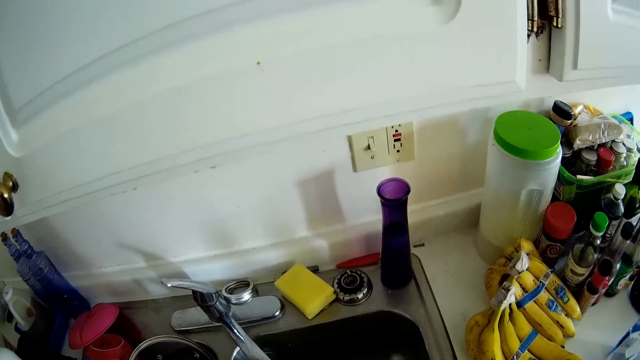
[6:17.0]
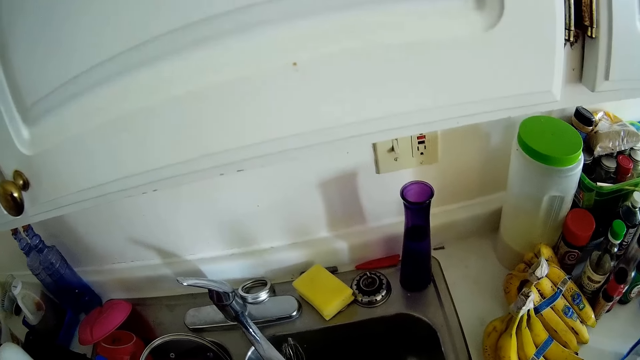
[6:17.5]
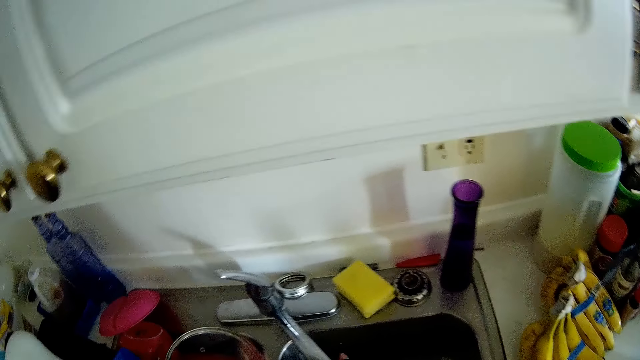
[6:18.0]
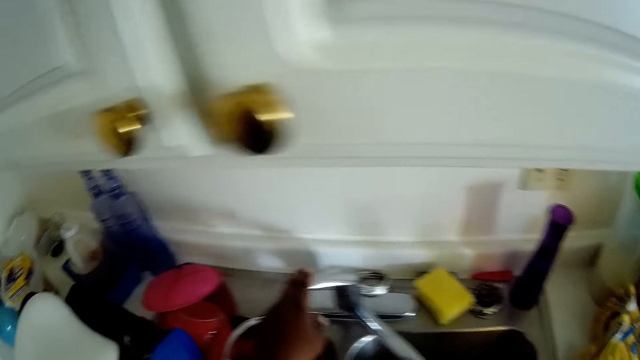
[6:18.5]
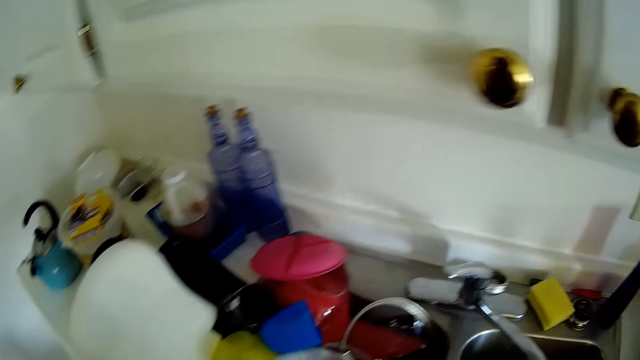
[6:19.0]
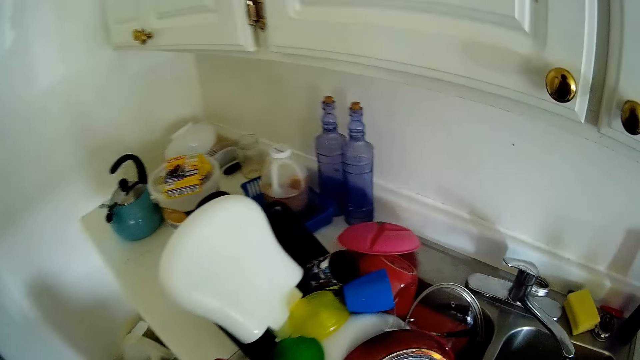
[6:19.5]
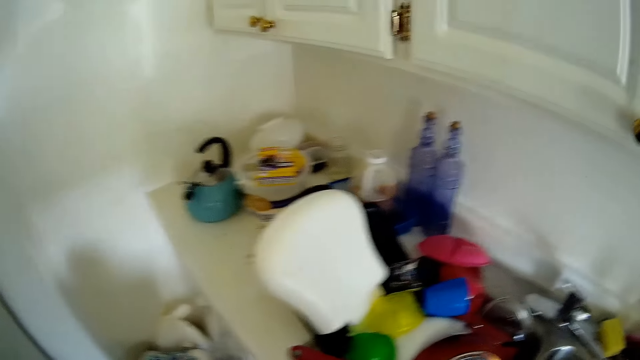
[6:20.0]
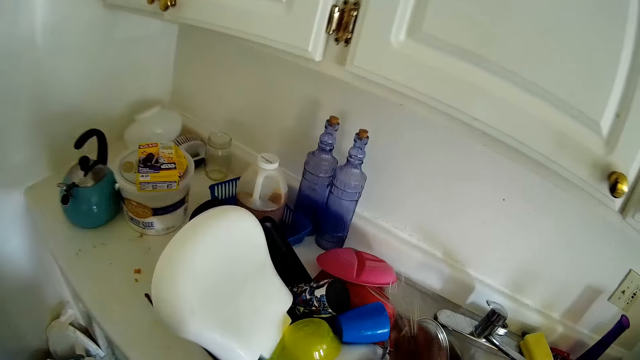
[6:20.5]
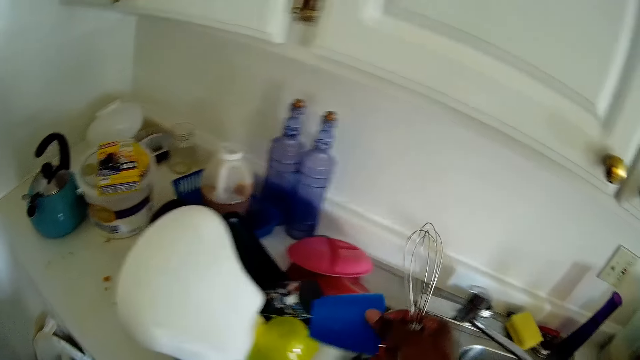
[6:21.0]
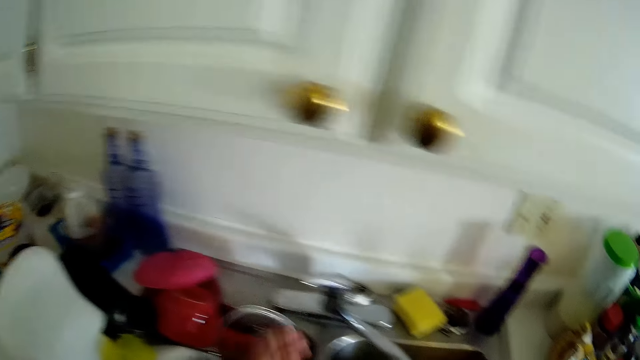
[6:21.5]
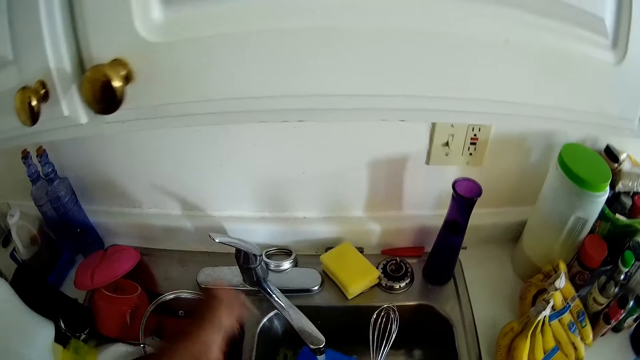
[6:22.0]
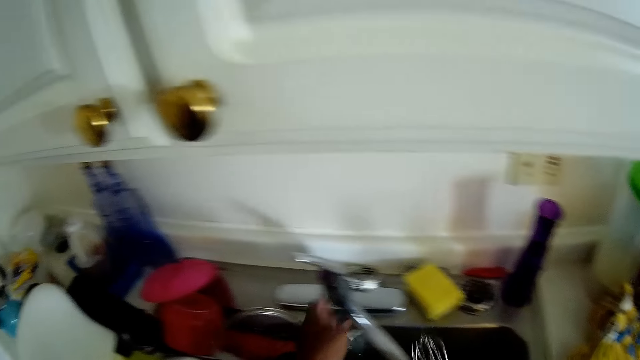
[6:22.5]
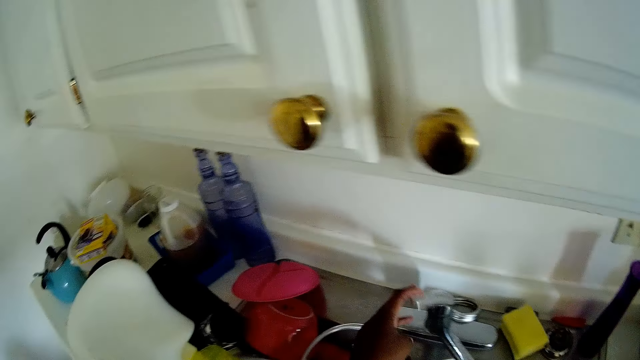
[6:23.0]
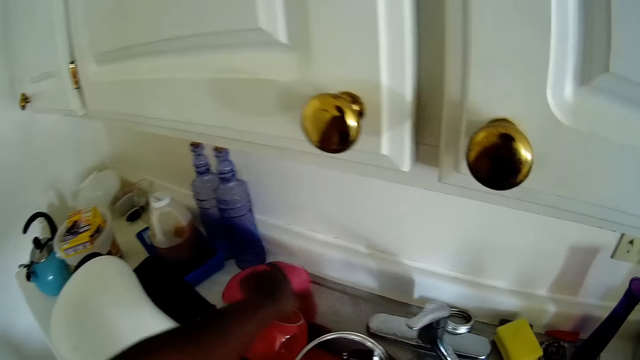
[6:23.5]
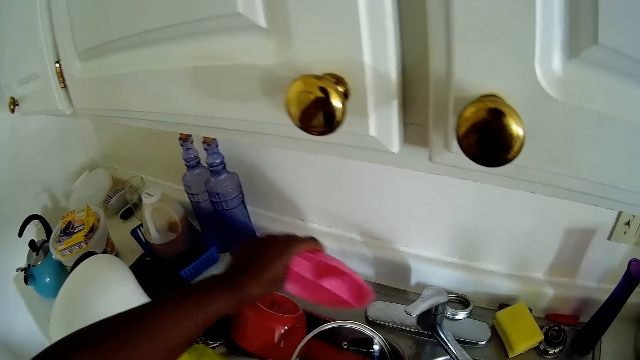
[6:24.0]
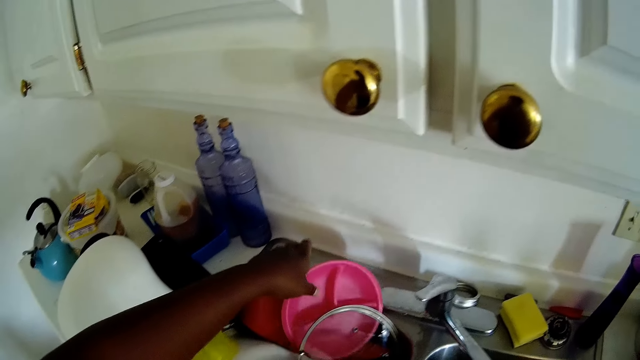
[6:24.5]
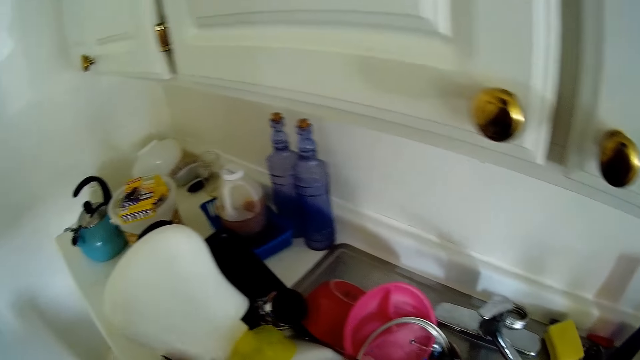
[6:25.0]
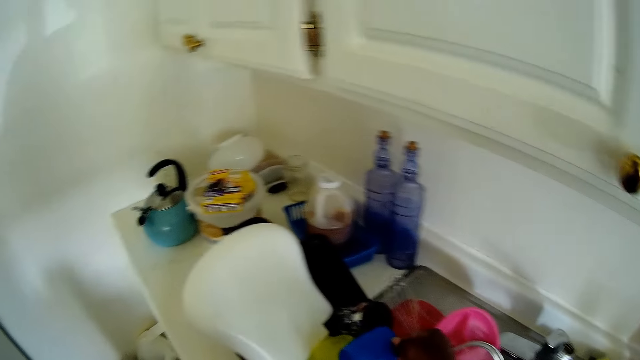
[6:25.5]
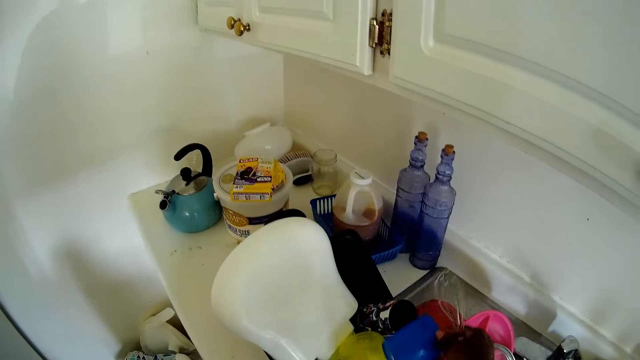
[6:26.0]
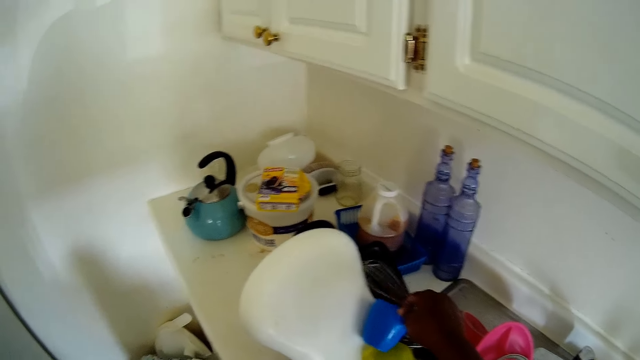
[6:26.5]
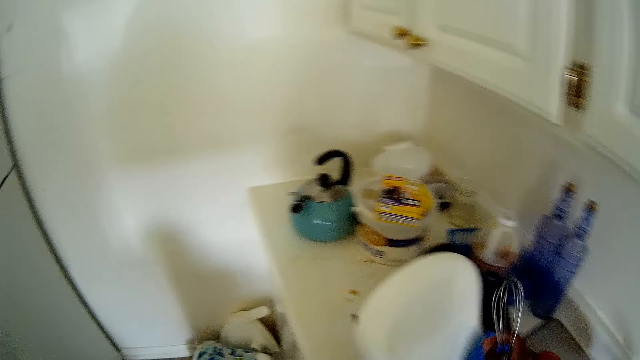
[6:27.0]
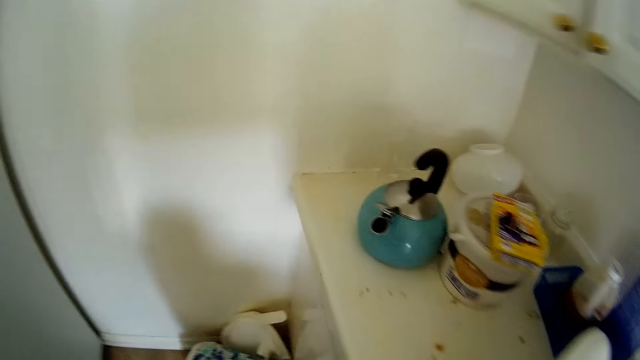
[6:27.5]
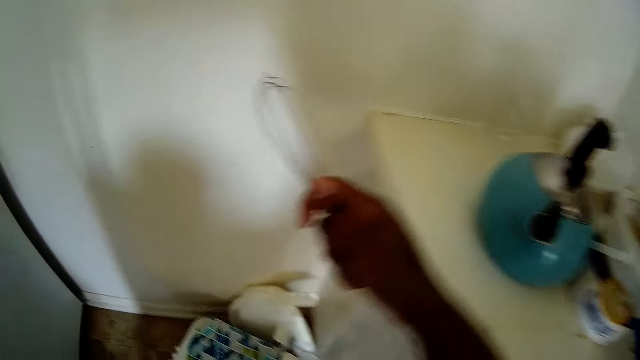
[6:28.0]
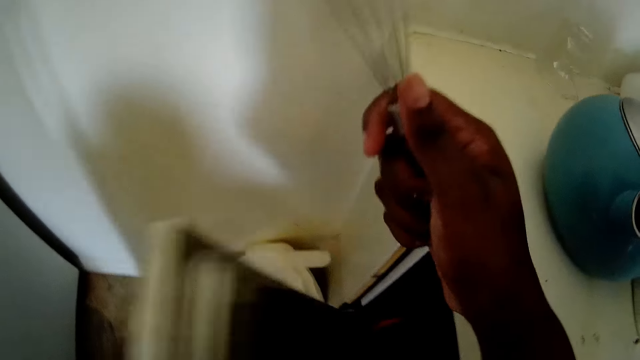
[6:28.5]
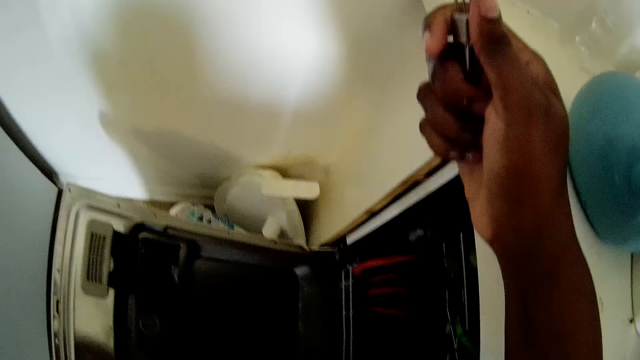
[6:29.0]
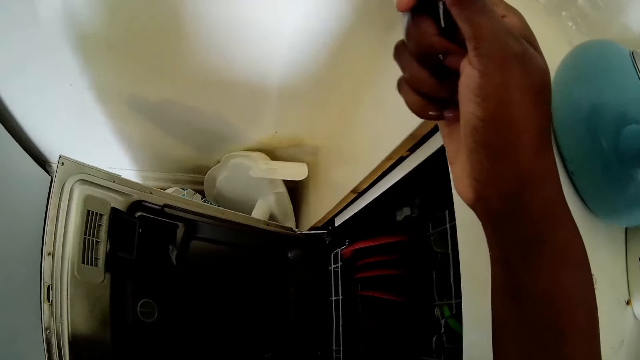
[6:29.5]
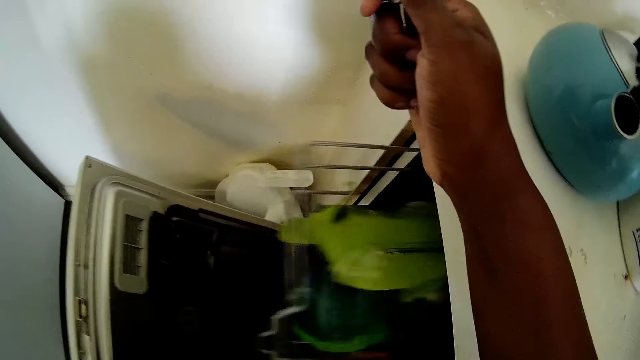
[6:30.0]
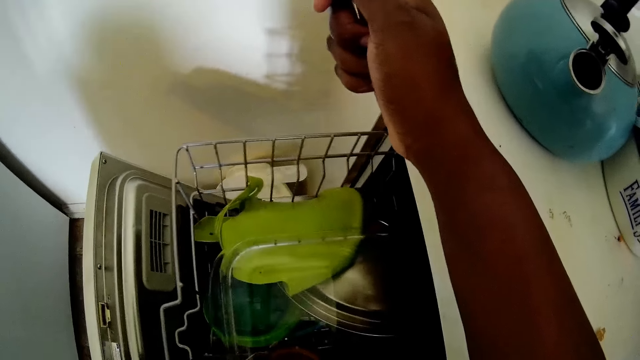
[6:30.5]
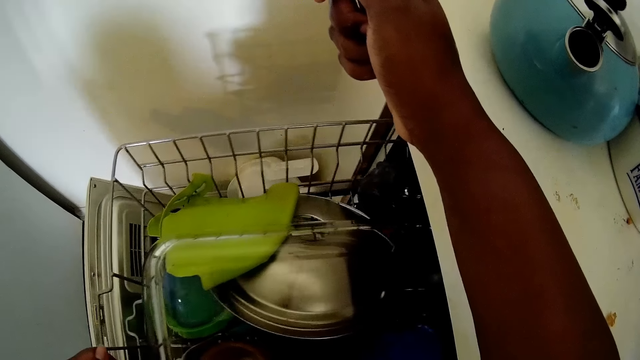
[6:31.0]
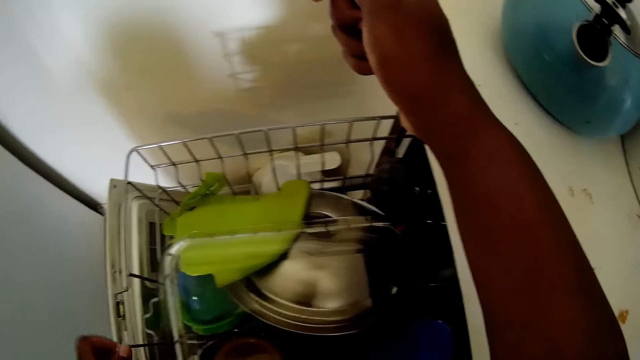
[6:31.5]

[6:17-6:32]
The camera wearer turns off the tap with her left hand. She picks up a cup with her right hand on a cabinet. She turns on the tap with her left hand. She turns off the tap with her left hand. She picks up a plastic plate with her left hand on the cabinet. She drops the plastic plate in the sink with her left hand. She drops the cup in her right hand on the cabinet. She opens a dishwasher with her left hand. She pulls out a plate rack from the dishwasher with her left hand.

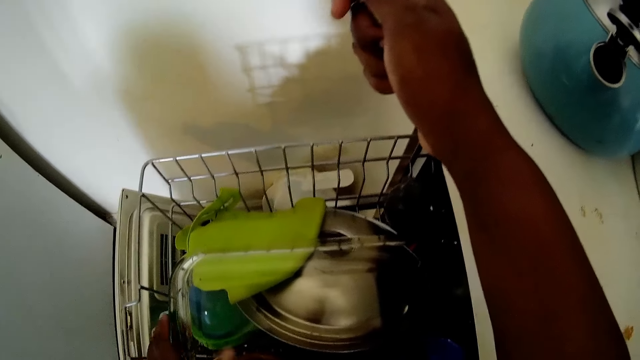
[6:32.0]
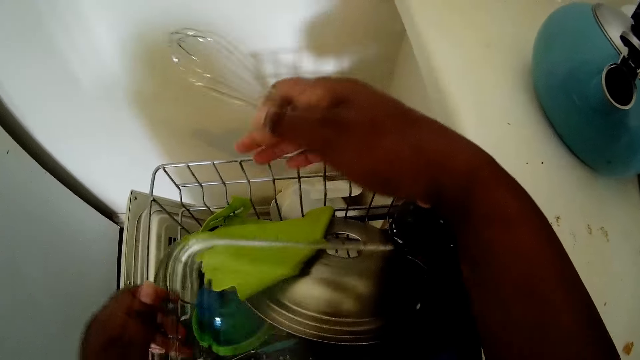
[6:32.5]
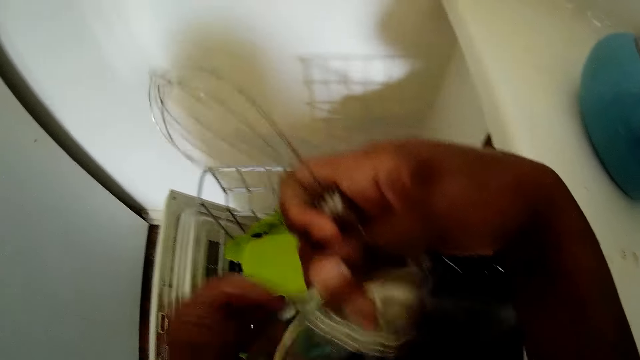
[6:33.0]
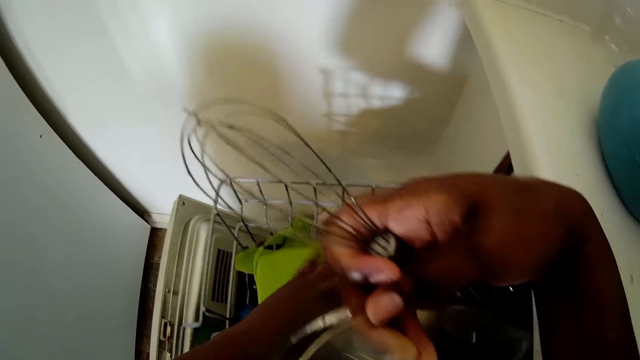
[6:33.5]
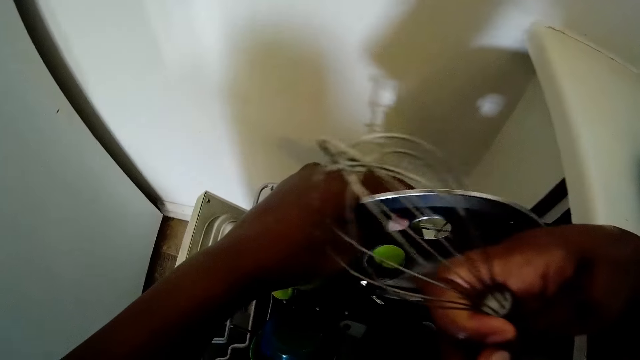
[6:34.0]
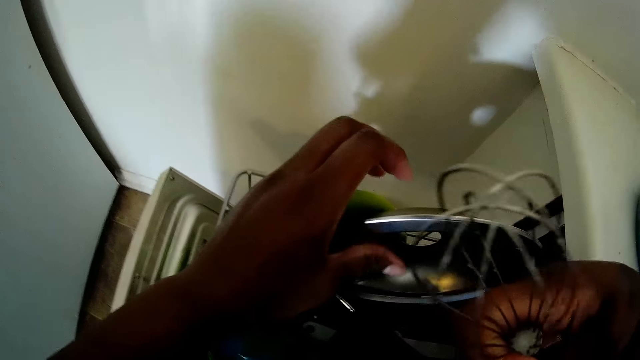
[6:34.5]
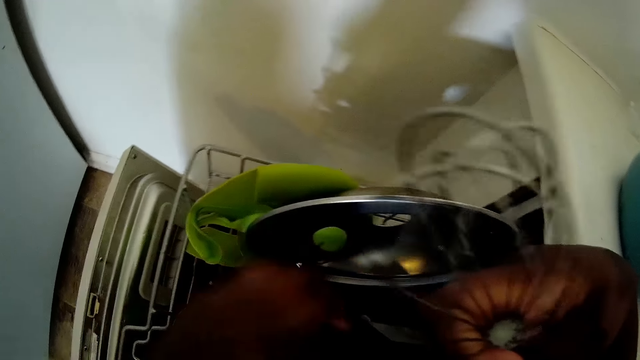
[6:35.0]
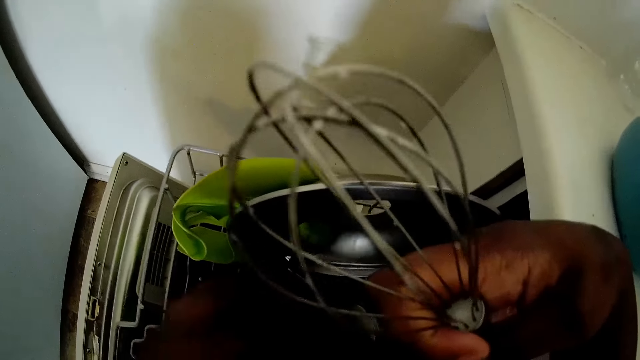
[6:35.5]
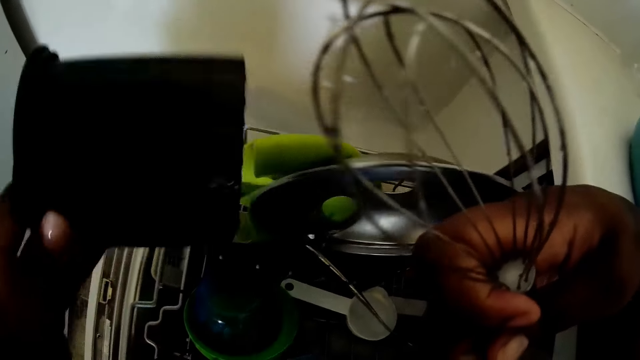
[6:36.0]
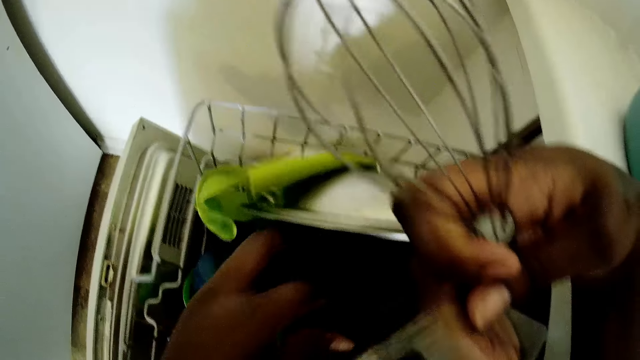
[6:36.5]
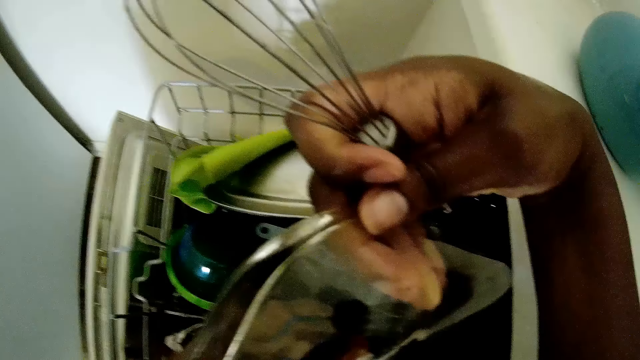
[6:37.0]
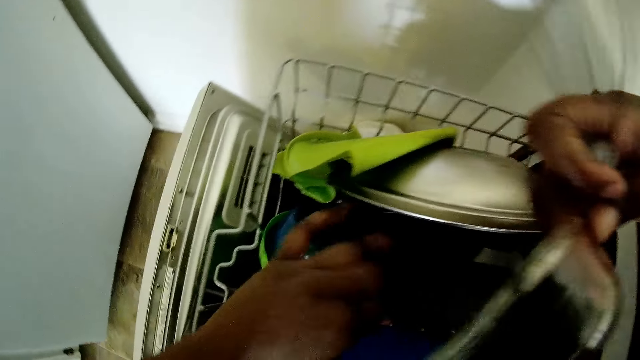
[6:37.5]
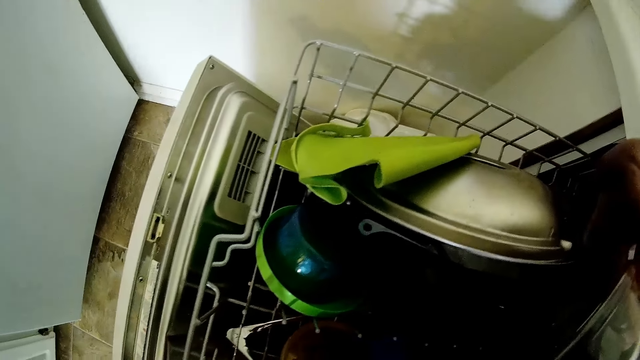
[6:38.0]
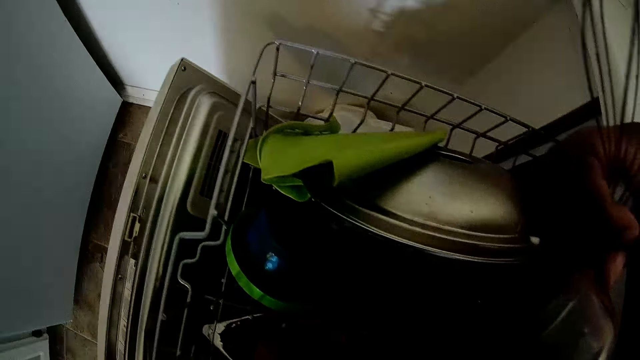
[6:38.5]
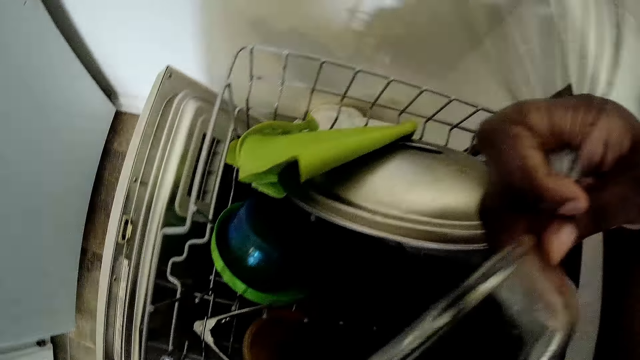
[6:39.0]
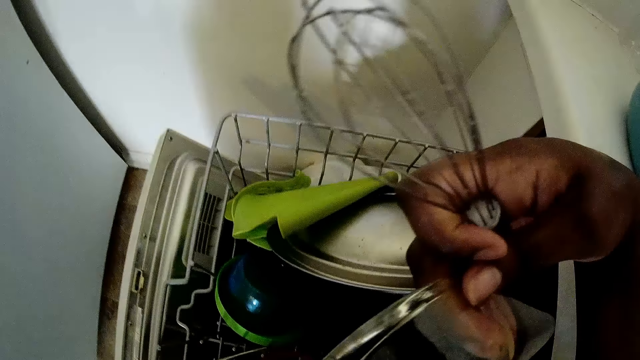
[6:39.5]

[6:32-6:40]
The camera wearer lifts a glass bowl in the plate rack with her left hand. She holds the glass bowl with her right hand. She raises a pot lid in the plate rack with her left hand. She moves a bowl in the plate rack with her left hand.
